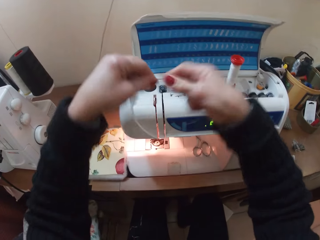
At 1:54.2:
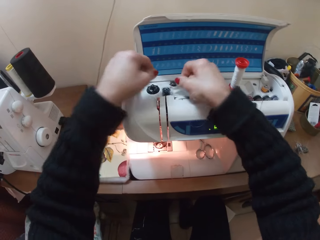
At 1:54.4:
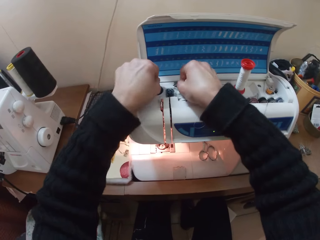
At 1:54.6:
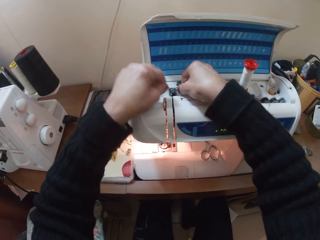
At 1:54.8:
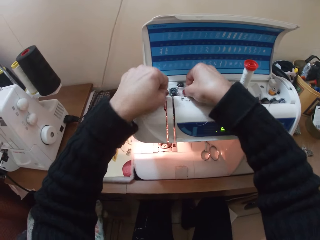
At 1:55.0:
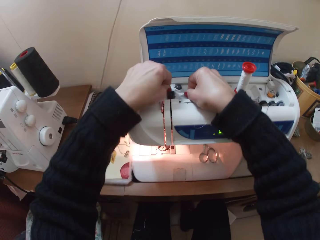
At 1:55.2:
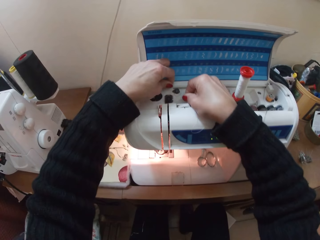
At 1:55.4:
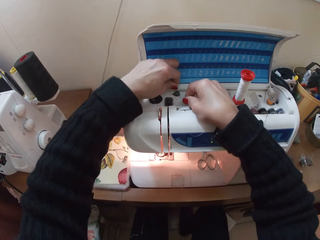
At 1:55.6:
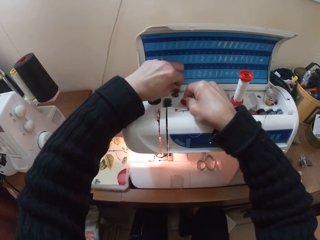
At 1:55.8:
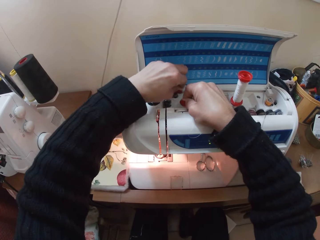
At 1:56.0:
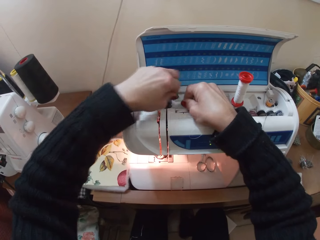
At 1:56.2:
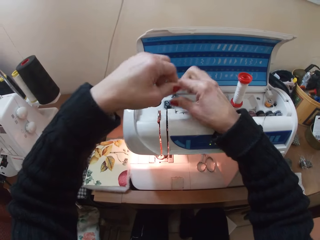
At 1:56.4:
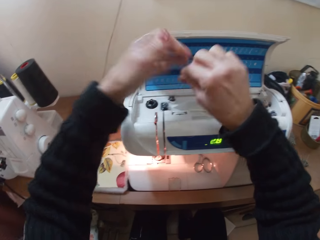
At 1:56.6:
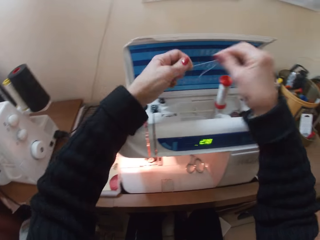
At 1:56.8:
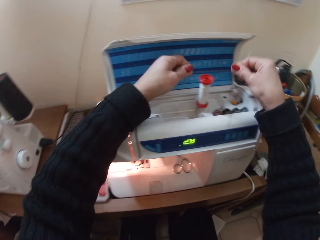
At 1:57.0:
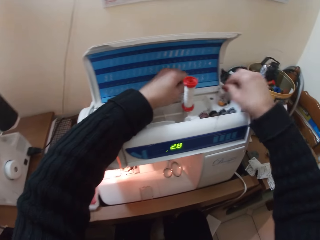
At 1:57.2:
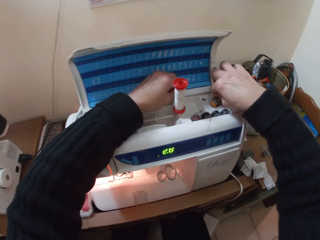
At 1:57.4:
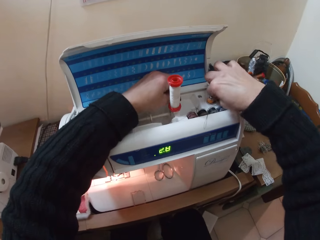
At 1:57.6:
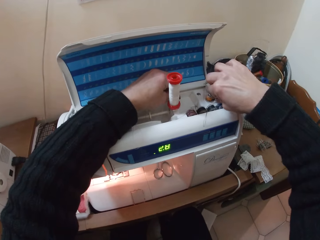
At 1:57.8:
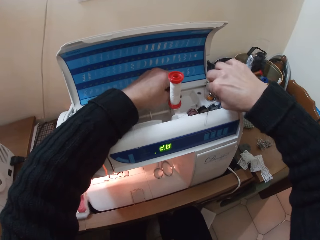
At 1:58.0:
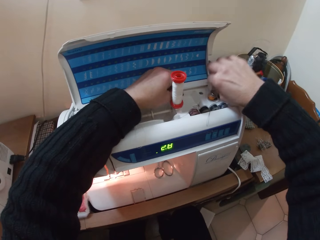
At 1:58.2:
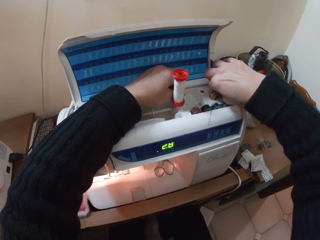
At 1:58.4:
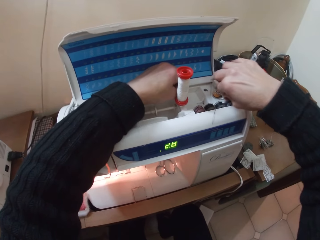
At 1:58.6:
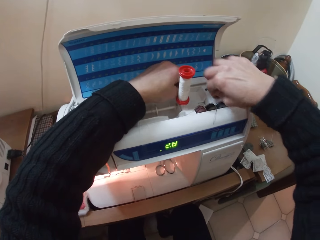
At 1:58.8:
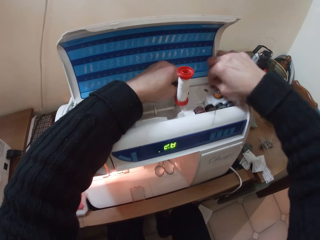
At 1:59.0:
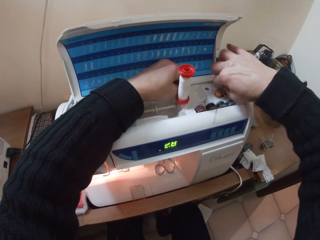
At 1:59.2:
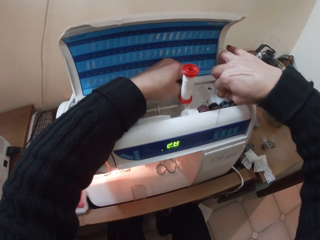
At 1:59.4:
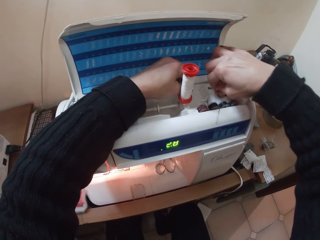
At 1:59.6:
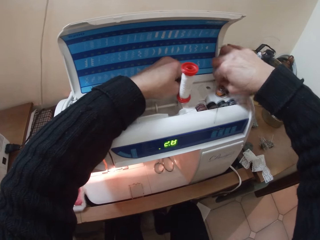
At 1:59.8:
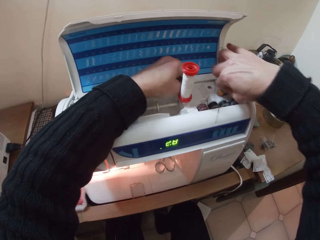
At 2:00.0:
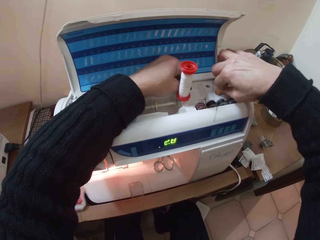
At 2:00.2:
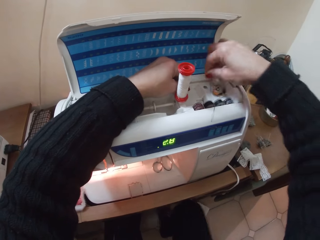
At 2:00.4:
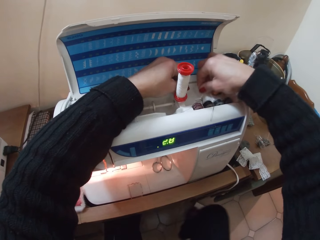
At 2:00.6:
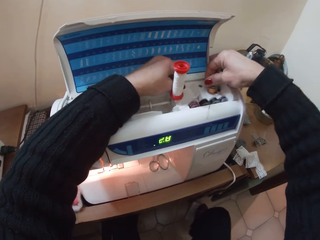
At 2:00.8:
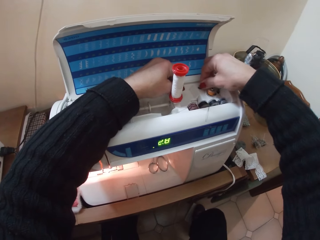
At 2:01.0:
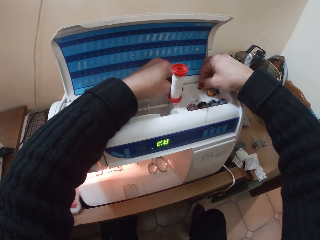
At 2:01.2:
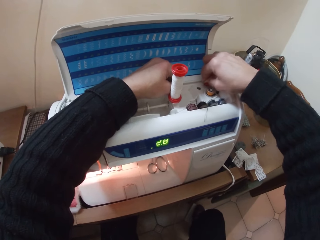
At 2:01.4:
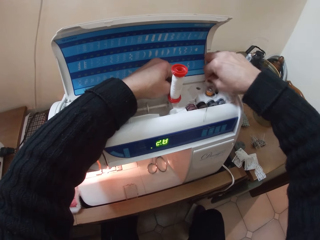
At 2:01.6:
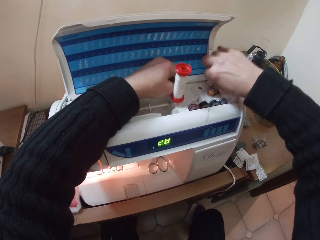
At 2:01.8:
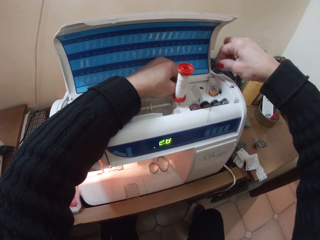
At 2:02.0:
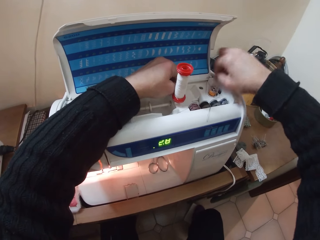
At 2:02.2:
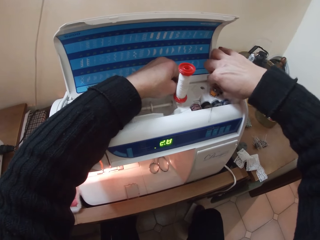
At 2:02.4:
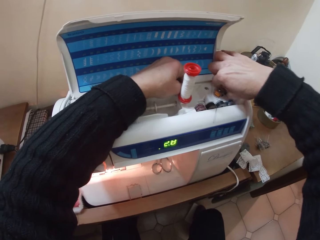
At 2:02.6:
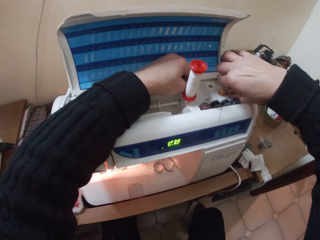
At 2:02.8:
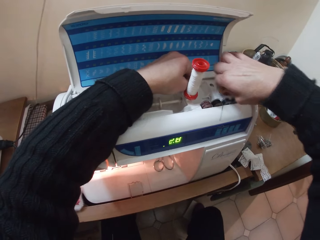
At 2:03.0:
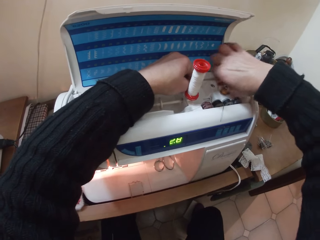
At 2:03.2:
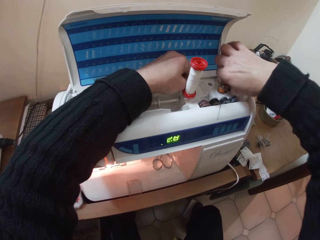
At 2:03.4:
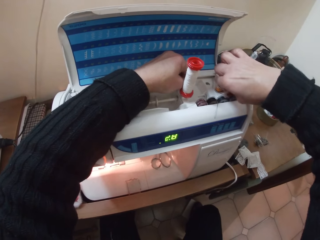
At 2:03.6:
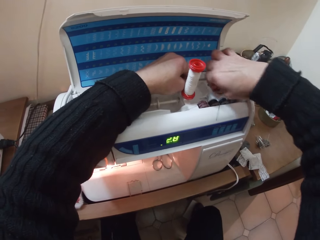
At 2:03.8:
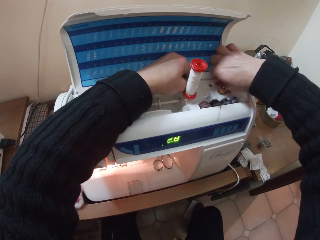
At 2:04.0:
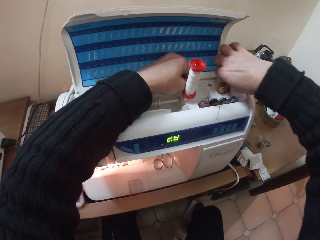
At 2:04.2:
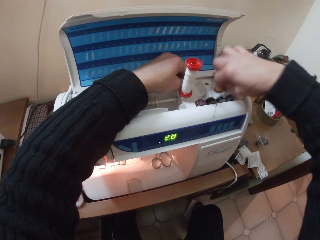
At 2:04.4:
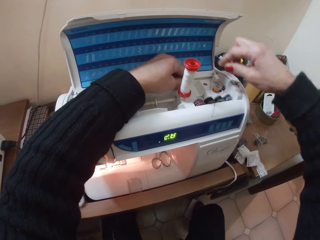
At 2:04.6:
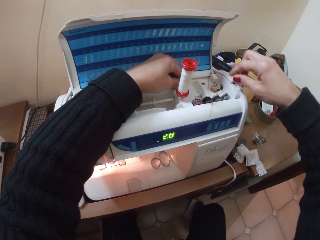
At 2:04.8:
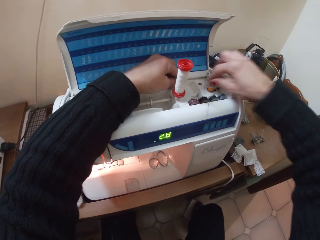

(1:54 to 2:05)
The camera wearer ties the thread in the spool pin.

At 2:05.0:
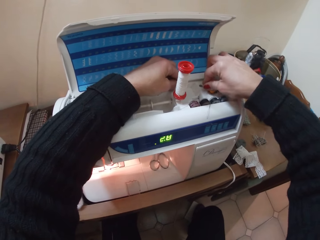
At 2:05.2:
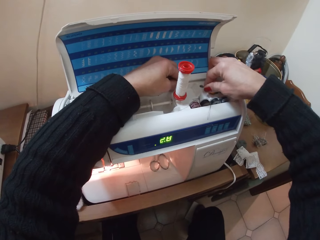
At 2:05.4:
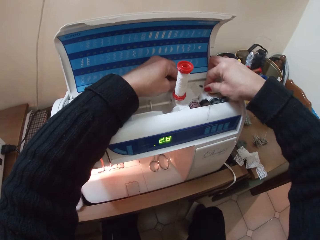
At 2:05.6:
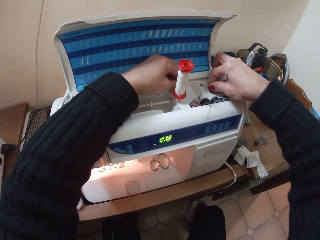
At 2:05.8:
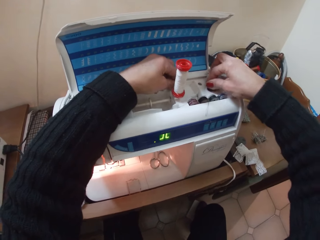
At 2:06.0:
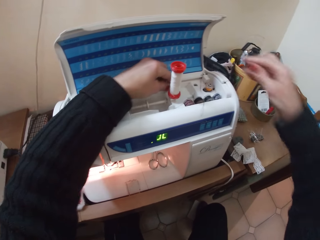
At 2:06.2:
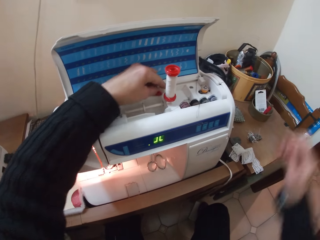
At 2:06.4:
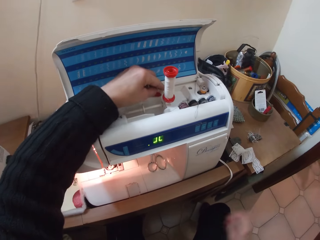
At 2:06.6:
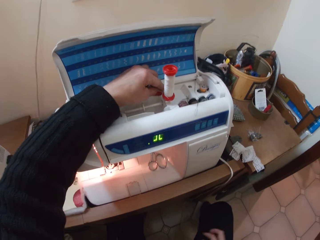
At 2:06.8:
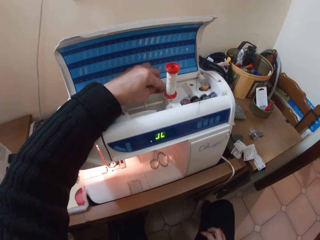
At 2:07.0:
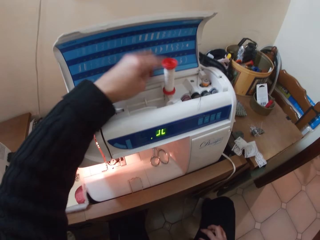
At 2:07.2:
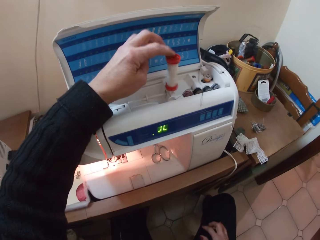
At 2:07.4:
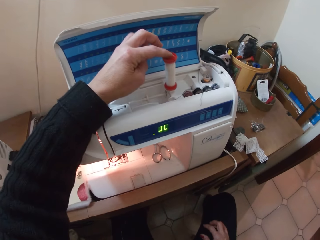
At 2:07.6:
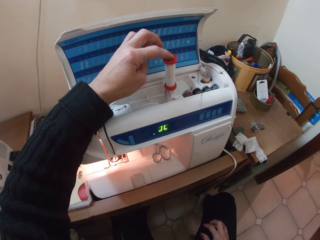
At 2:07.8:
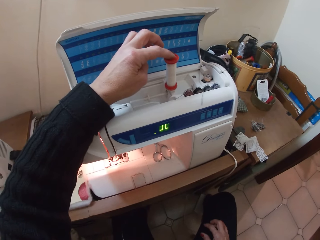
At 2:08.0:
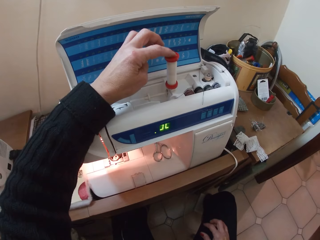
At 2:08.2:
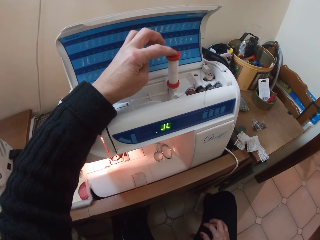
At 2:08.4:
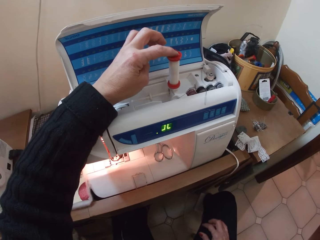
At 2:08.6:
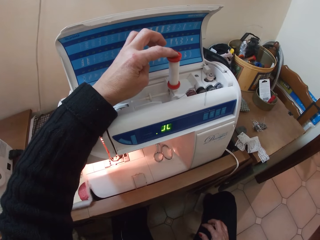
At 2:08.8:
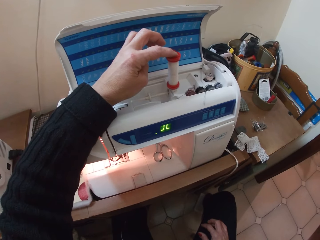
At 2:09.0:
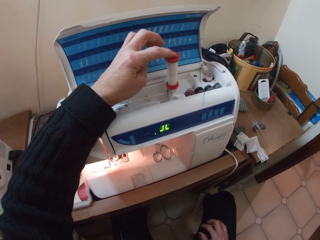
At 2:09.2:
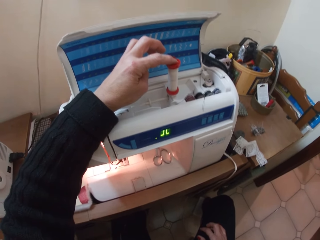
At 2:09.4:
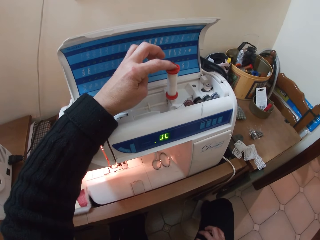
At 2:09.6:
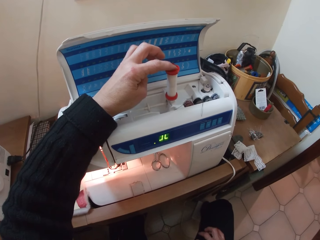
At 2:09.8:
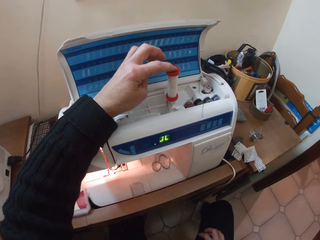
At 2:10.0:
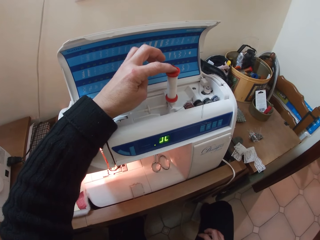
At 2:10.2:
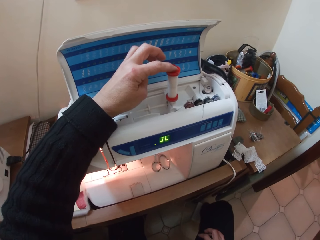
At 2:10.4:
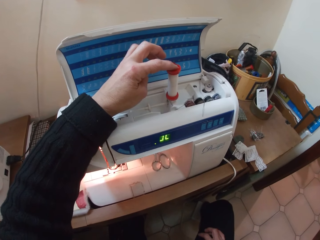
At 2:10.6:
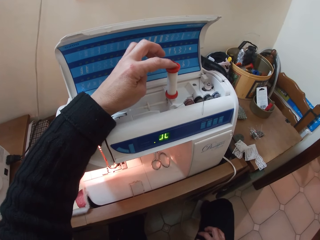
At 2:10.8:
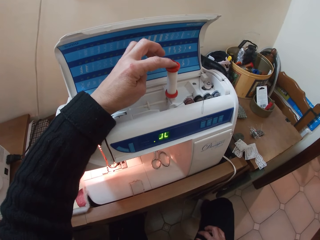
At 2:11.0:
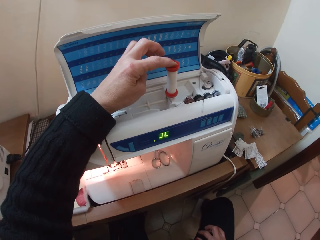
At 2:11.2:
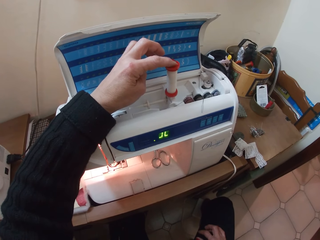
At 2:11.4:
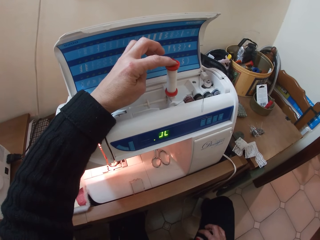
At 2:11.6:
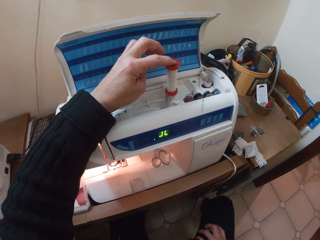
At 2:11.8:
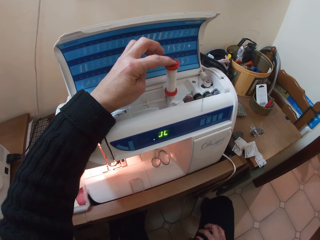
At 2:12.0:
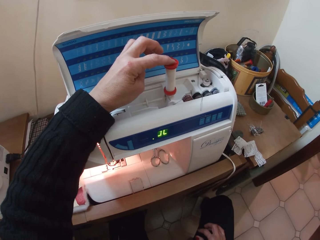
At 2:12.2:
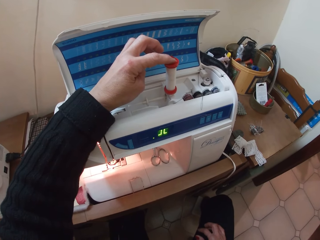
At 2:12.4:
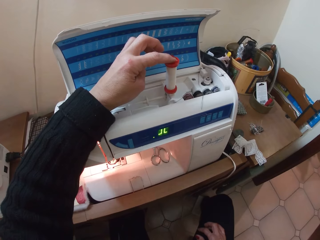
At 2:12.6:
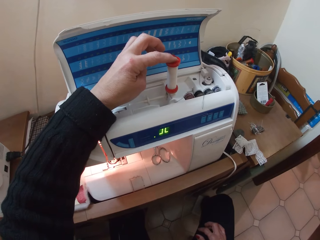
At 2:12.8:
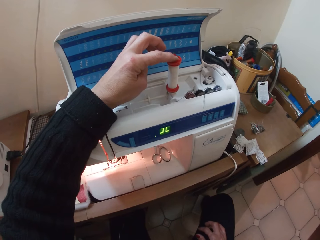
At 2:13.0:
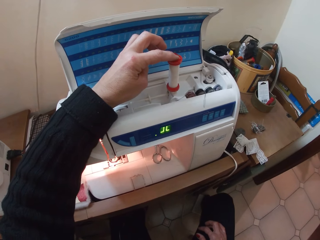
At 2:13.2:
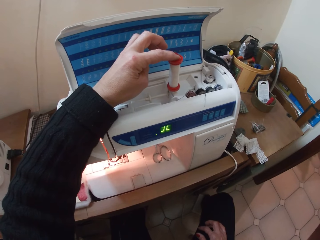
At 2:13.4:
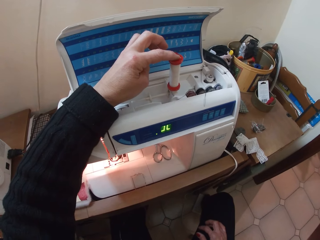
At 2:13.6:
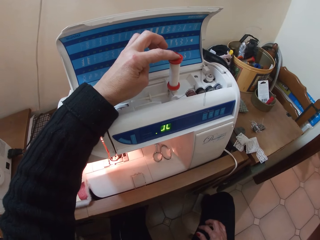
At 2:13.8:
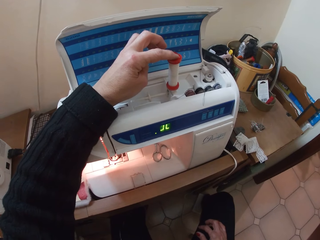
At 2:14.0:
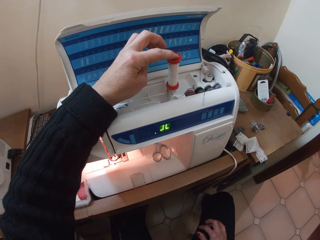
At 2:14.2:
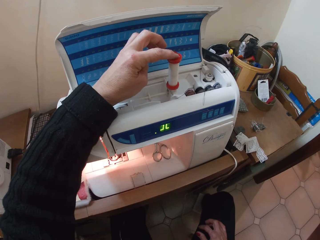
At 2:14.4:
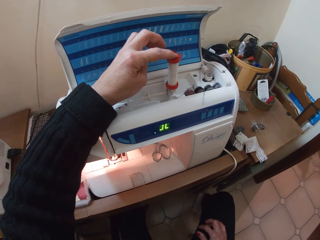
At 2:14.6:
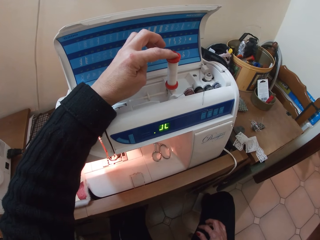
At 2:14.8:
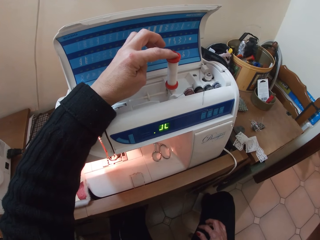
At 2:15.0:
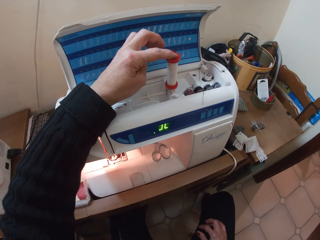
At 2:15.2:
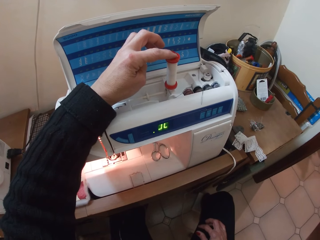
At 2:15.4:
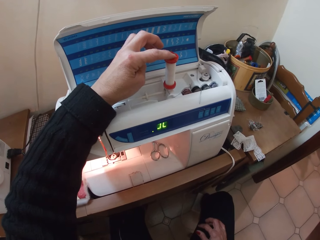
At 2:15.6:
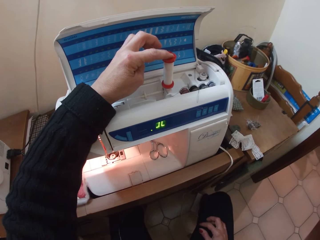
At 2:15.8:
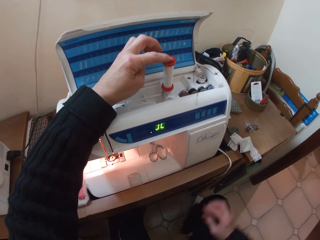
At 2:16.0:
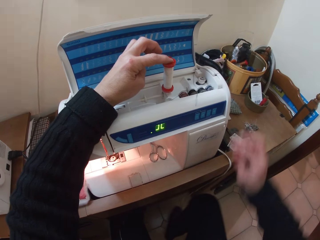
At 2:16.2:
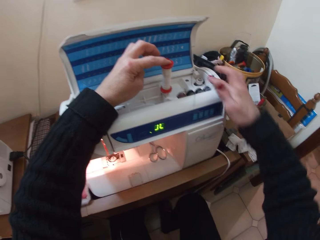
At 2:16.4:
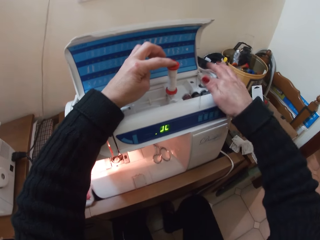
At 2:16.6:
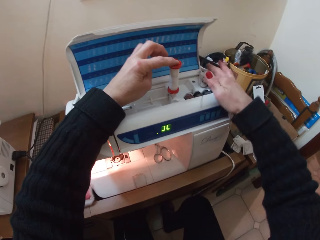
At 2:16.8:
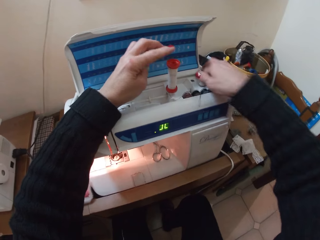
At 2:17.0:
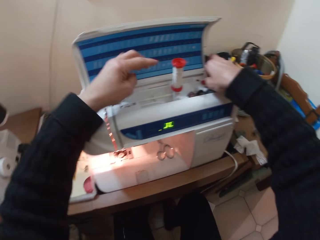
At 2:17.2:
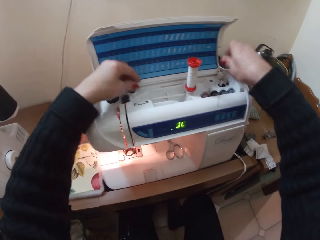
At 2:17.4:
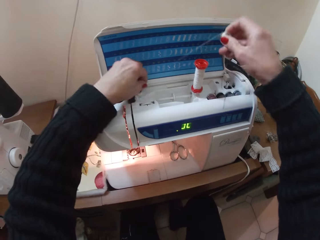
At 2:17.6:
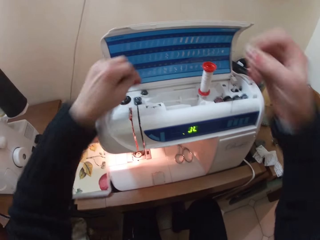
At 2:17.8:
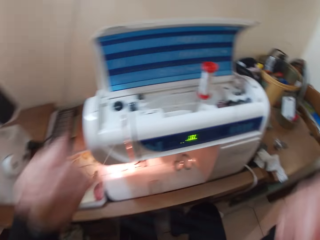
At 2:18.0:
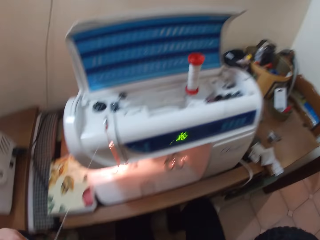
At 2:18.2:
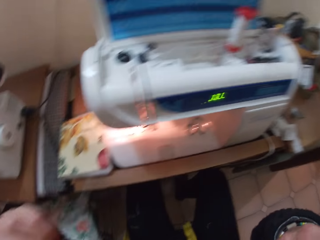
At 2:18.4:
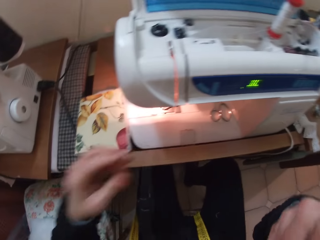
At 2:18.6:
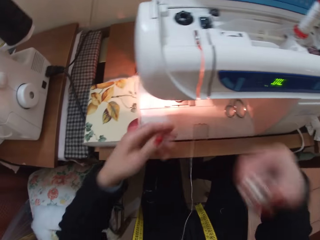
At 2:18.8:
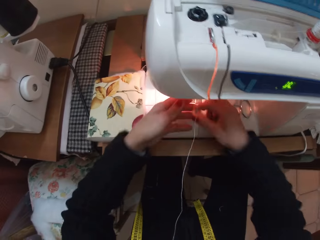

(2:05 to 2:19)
The camera wearer presses the spool thread. They take the spool out of the machine. They pick the thread.
